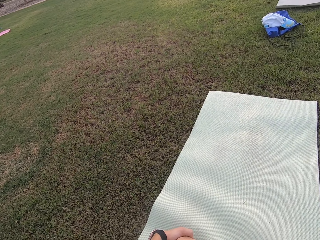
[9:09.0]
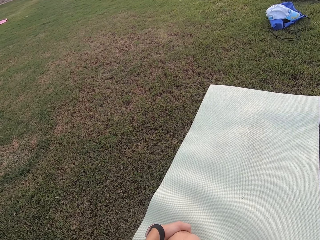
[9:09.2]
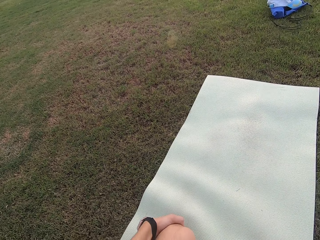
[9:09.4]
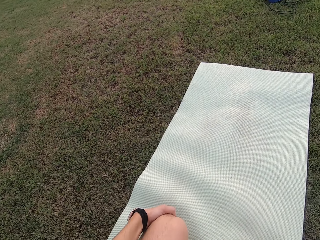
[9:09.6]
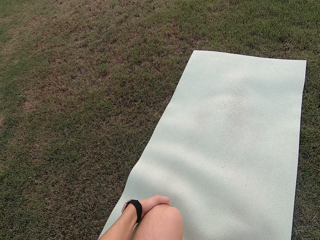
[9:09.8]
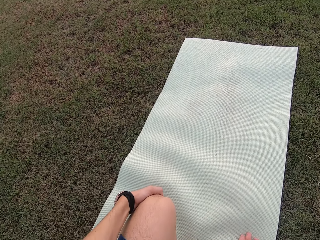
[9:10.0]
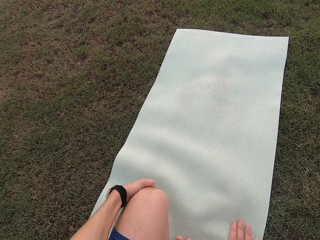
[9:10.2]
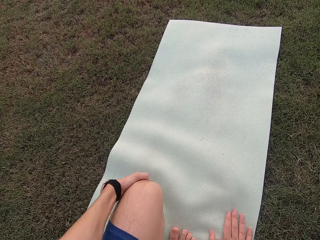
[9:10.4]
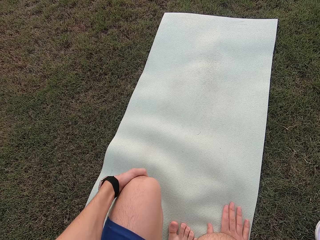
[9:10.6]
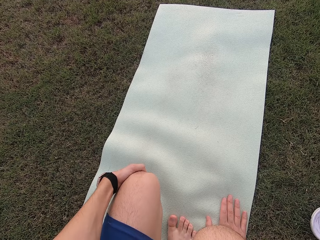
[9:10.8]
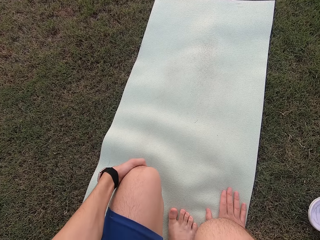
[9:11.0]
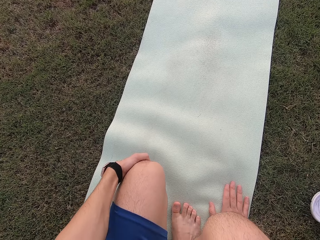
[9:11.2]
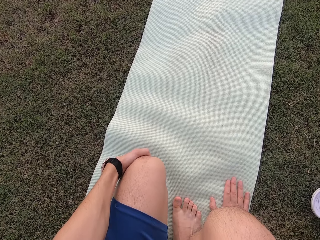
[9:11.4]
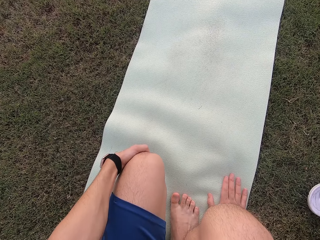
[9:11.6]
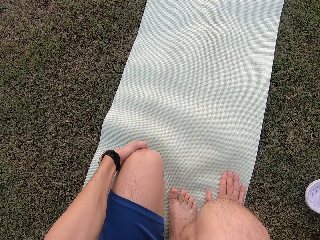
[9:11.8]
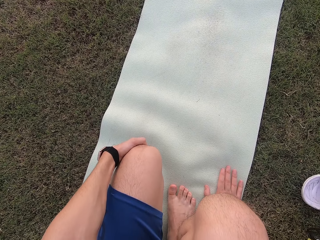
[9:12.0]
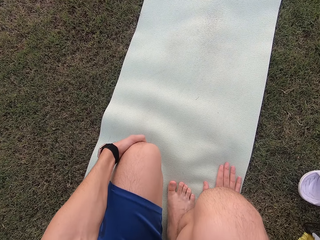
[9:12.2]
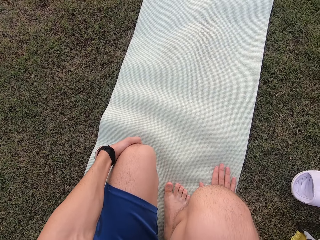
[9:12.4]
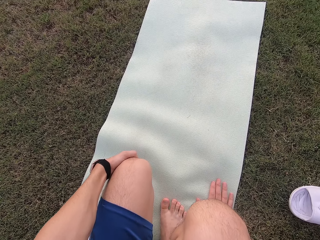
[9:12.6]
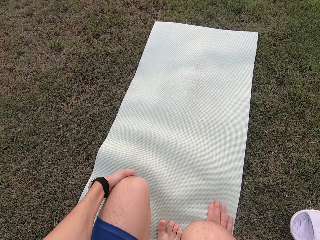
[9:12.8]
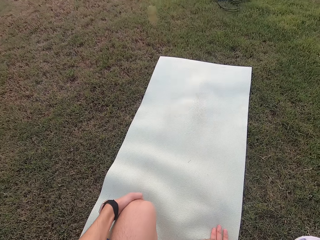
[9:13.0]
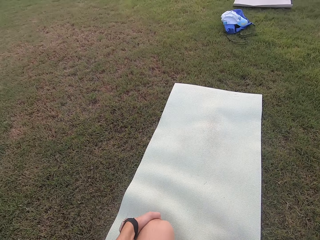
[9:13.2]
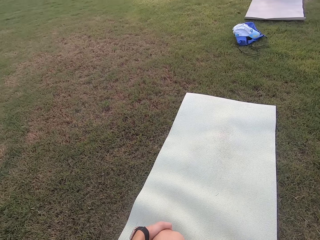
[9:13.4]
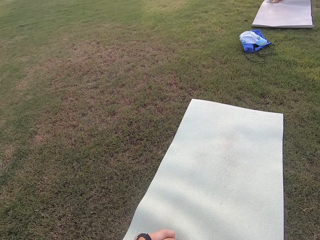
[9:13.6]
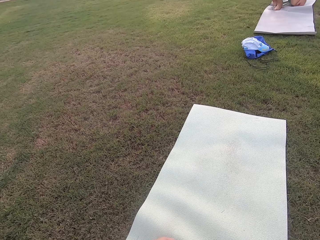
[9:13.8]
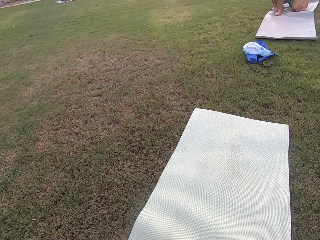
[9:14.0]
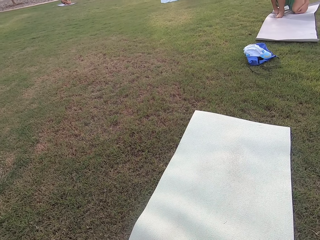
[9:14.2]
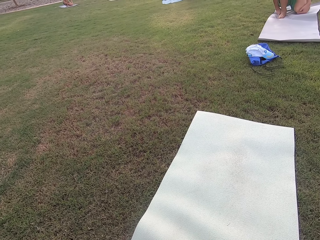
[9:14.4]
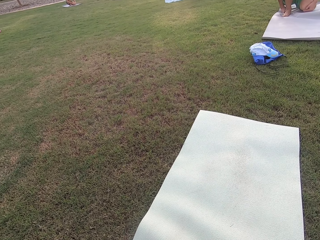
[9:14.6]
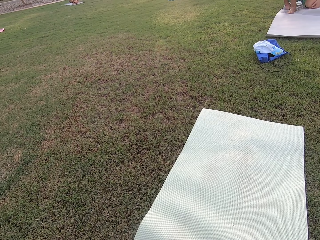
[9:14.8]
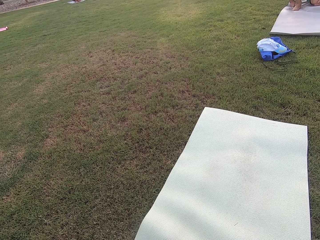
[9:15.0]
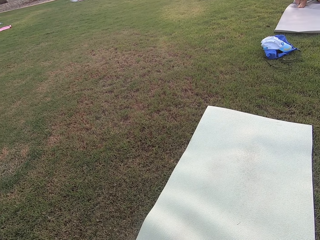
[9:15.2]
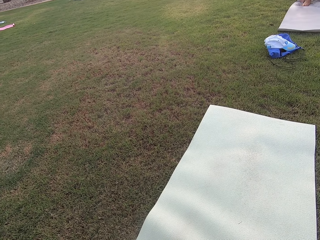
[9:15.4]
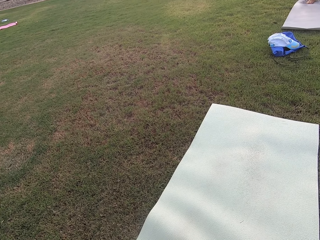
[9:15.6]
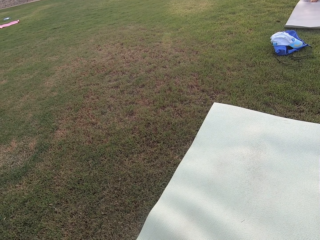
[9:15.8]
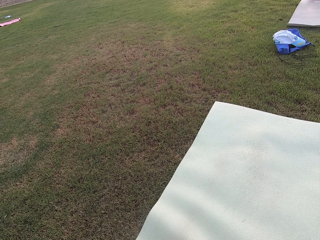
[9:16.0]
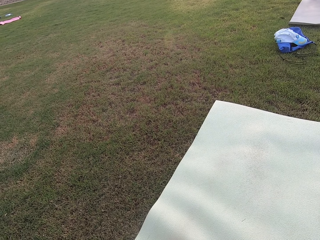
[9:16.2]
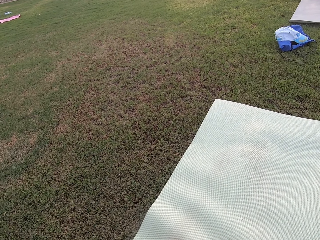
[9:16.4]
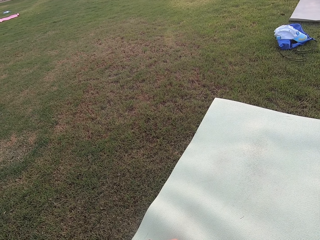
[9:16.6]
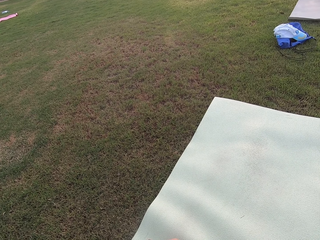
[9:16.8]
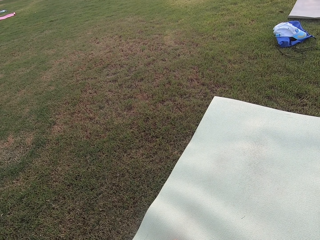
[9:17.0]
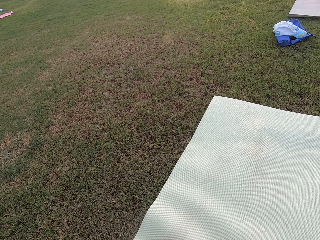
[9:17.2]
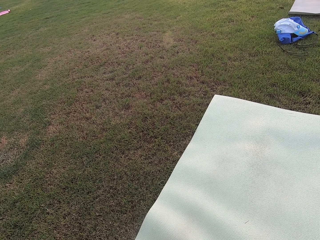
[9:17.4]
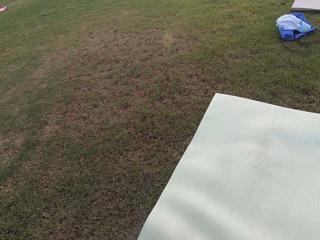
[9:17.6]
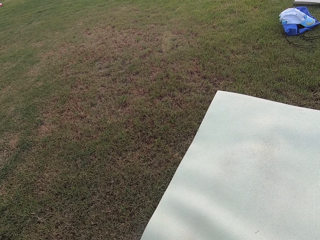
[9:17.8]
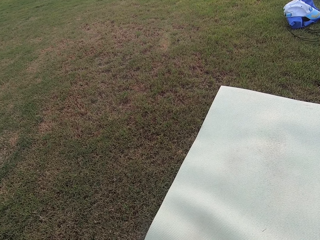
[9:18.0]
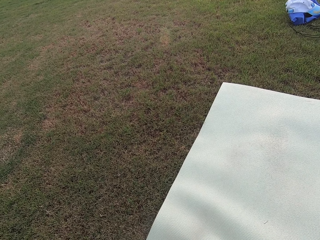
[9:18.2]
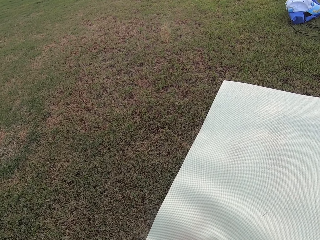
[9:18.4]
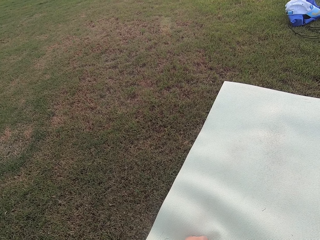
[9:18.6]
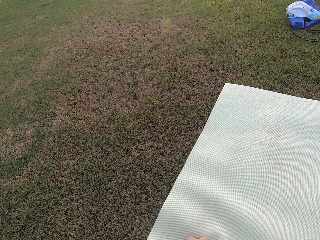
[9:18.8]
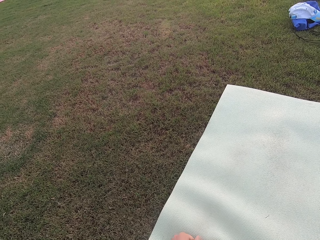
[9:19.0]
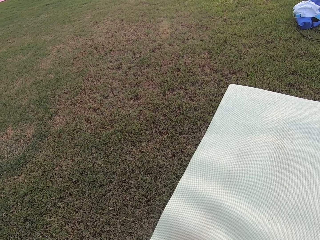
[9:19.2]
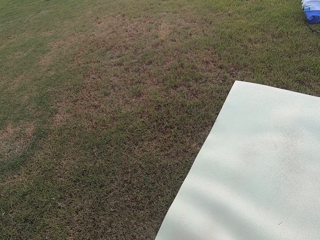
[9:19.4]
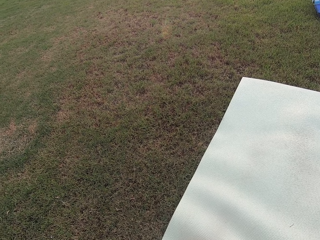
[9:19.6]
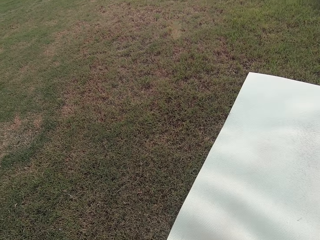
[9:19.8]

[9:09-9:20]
The camera wearer stretches his knee.

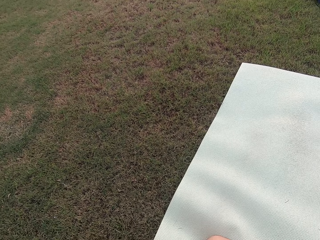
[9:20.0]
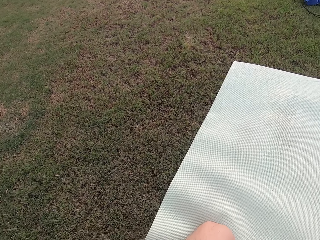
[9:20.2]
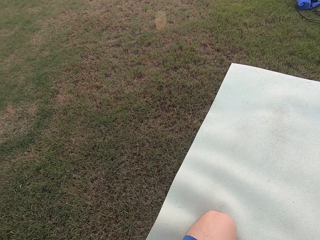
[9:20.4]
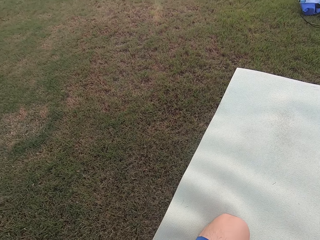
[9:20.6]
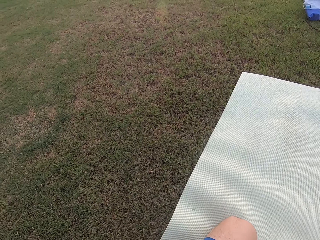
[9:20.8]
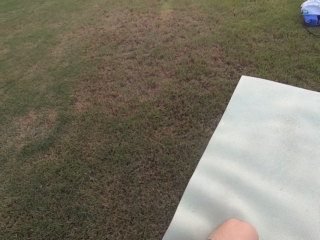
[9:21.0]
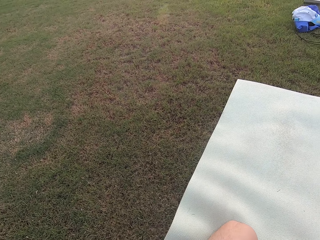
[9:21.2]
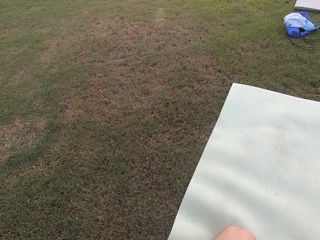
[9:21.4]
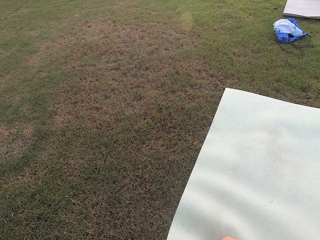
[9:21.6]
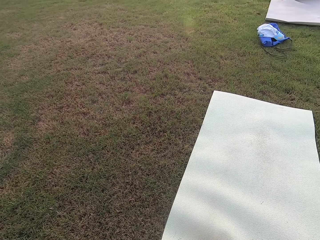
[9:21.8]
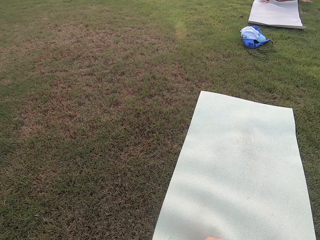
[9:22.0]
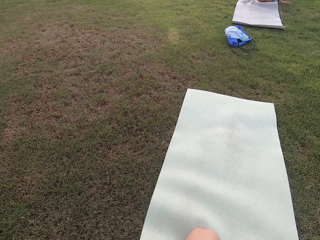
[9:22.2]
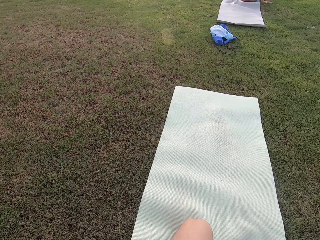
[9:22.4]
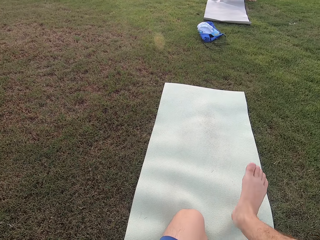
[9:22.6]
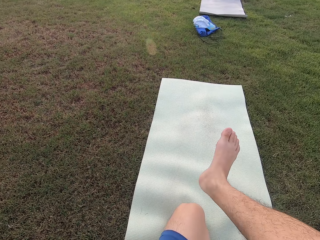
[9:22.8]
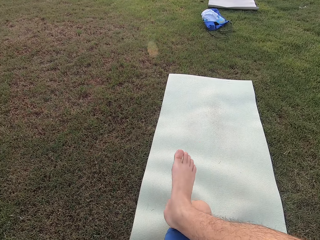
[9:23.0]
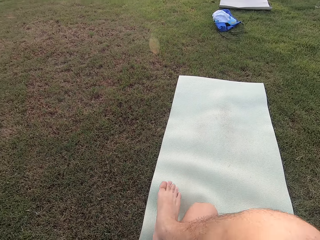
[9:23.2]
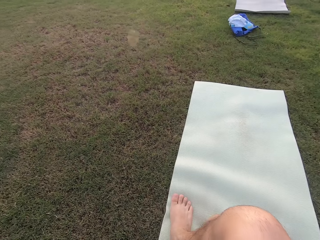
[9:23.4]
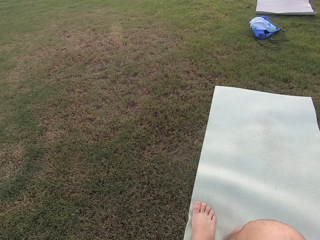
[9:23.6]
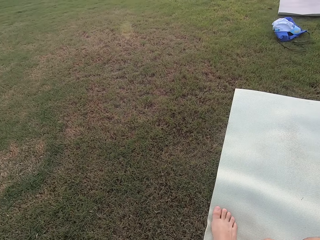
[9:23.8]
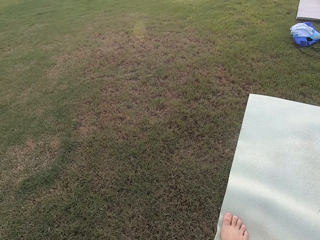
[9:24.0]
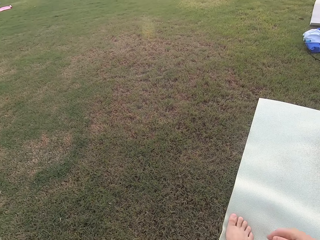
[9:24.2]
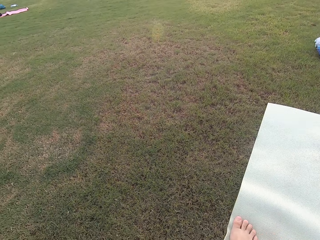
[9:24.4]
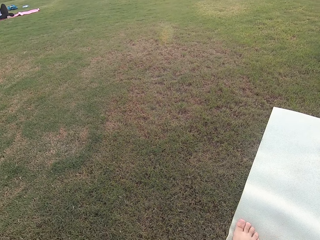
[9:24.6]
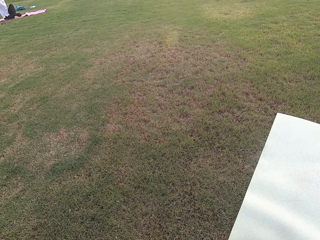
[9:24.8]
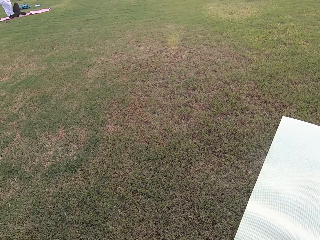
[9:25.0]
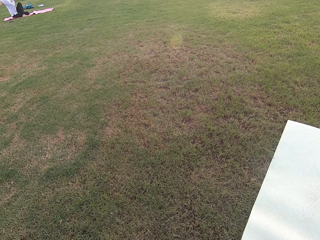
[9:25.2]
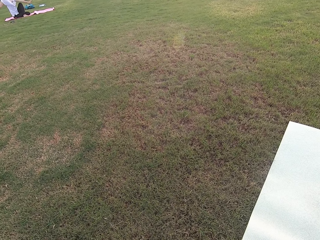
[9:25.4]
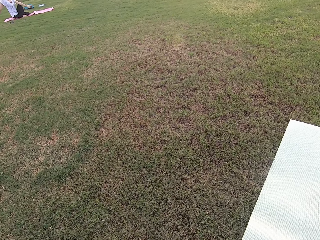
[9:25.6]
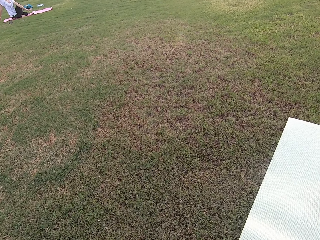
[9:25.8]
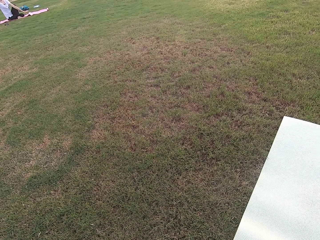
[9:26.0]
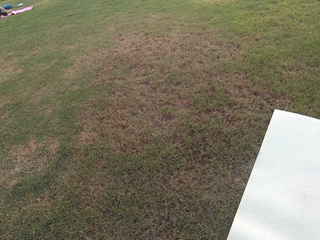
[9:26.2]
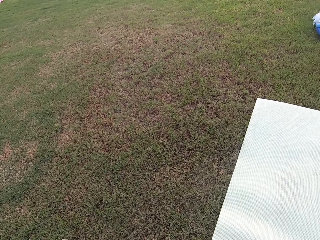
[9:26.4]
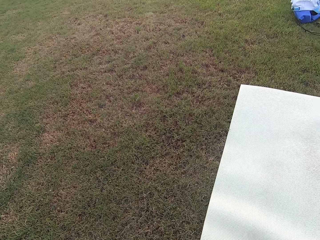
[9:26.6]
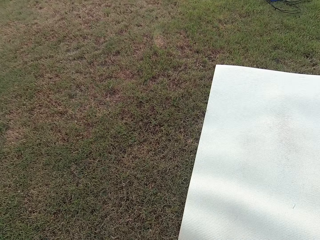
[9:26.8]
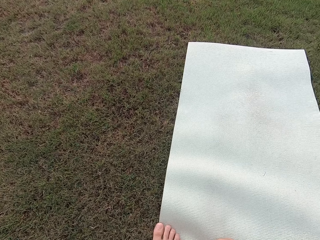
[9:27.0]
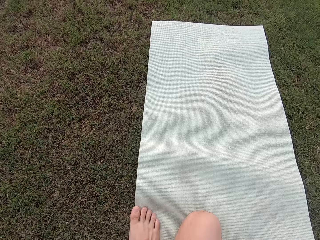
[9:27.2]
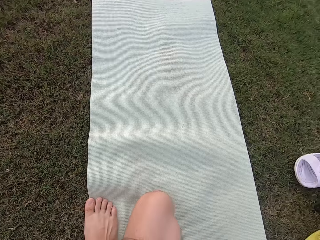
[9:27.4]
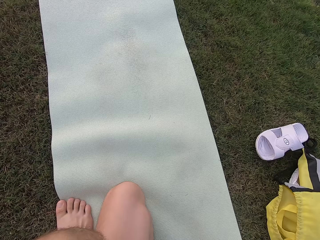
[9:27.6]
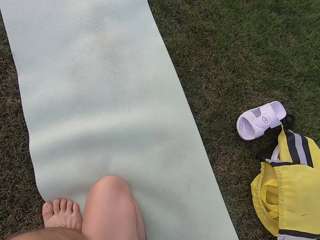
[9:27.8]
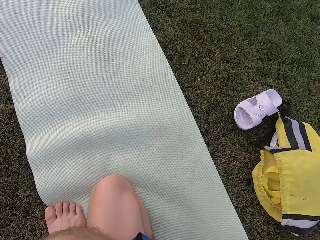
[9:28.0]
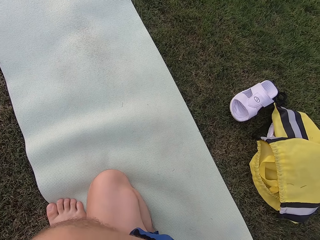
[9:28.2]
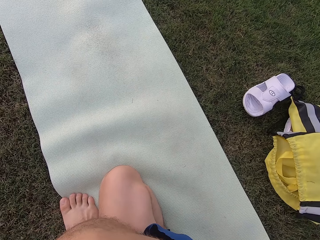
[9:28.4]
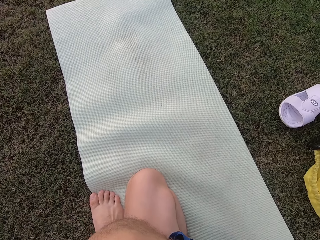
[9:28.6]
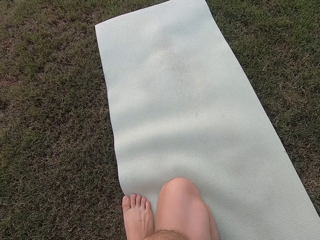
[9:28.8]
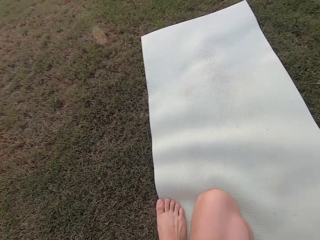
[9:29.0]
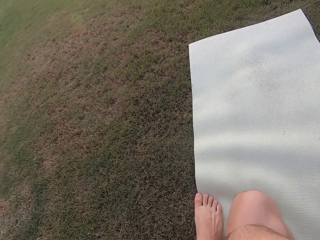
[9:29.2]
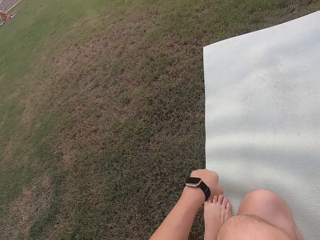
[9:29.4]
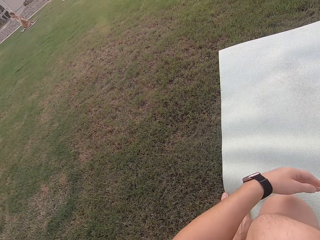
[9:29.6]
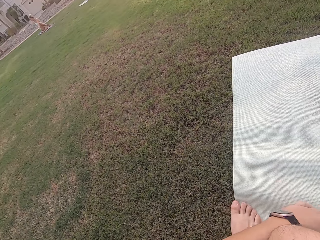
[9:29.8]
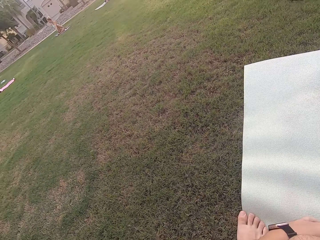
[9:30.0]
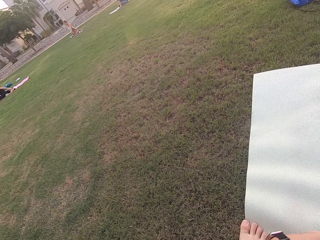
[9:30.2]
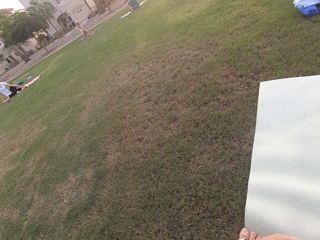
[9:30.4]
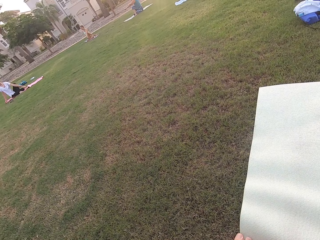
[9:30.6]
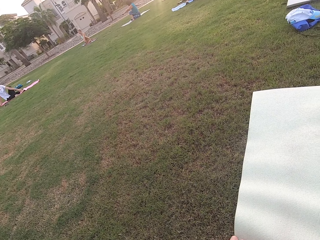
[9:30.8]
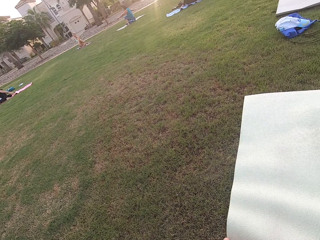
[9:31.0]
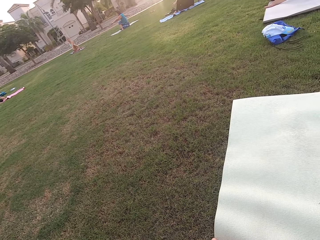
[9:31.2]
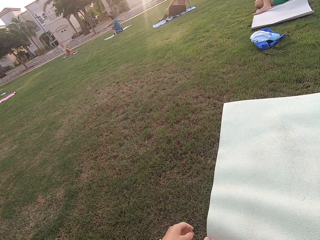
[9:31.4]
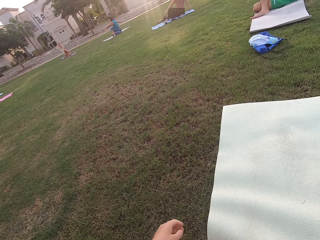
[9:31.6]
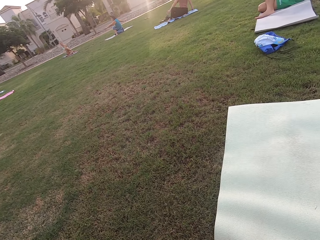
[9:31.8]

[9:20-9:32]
The camera wearer folds his right leg. He exercises on the mat. He moves his left hand.
